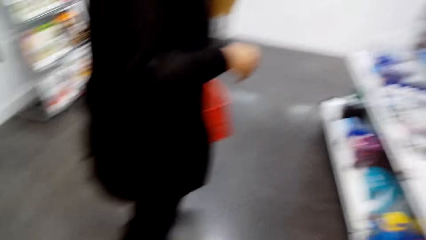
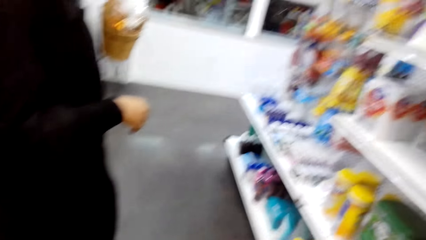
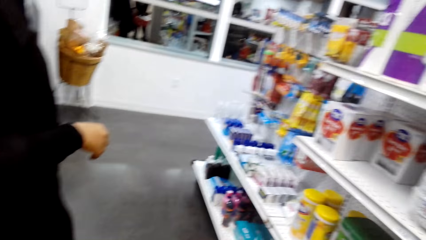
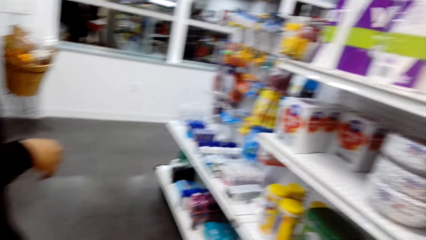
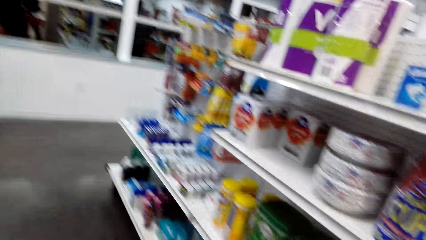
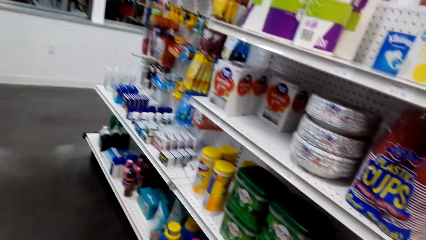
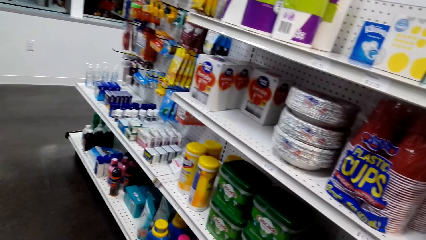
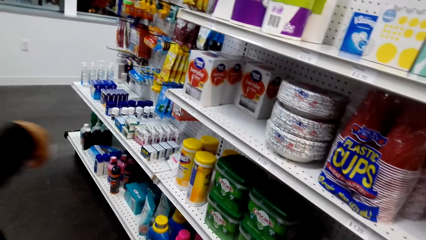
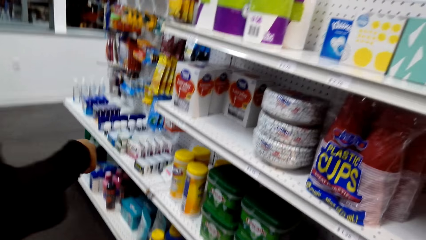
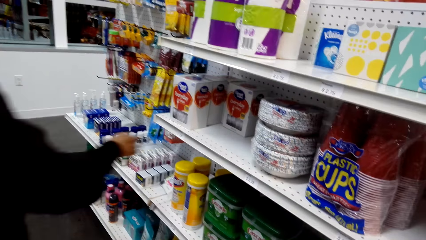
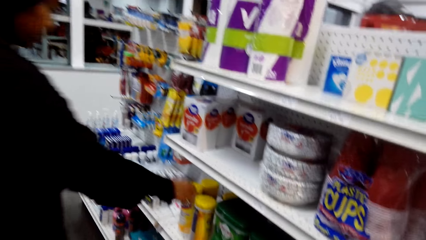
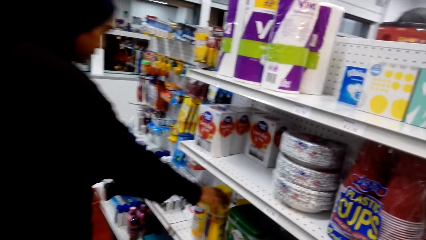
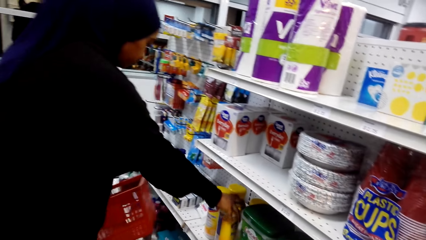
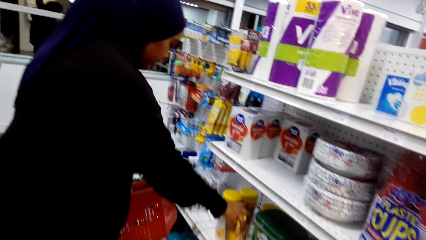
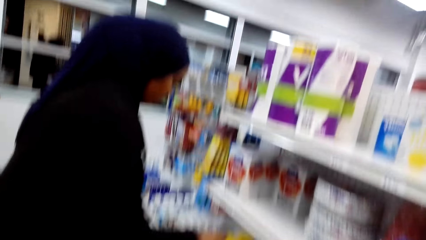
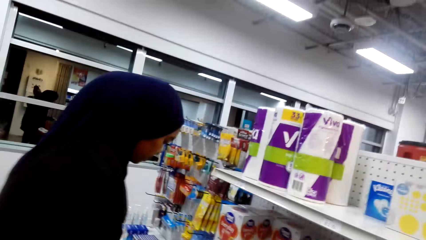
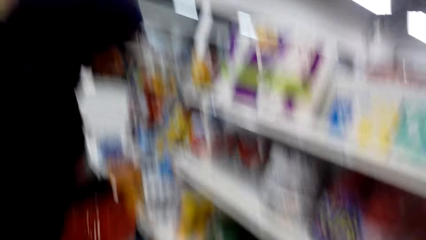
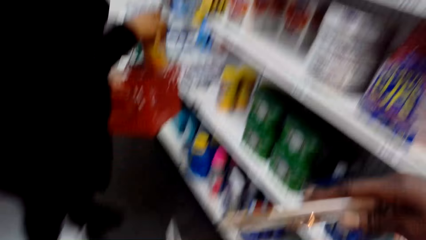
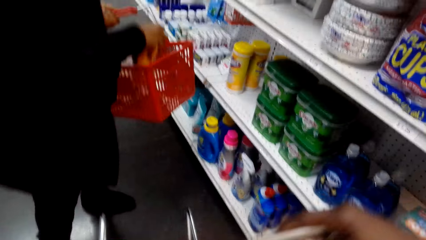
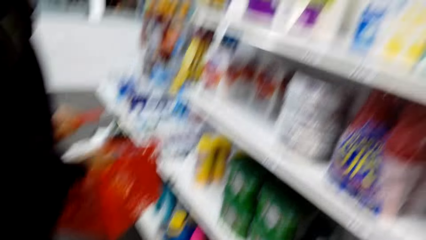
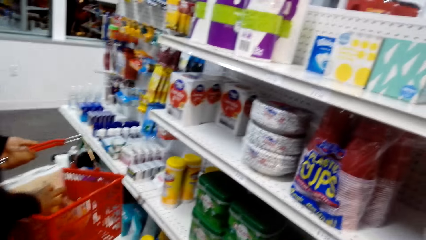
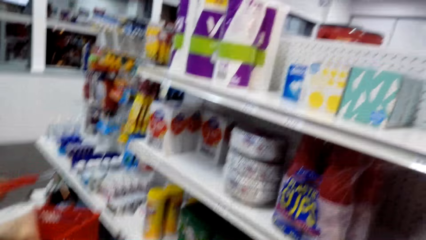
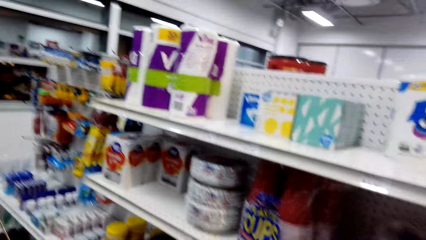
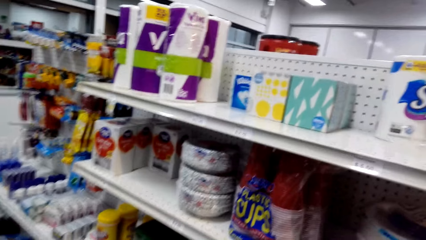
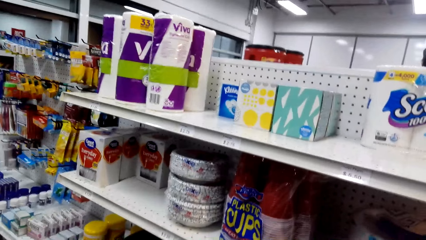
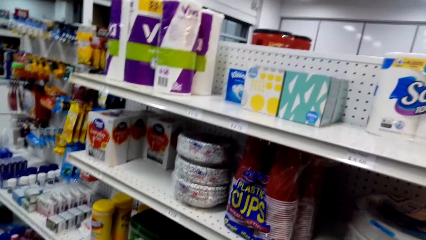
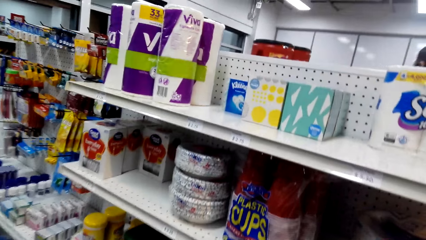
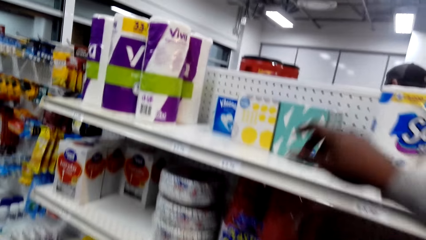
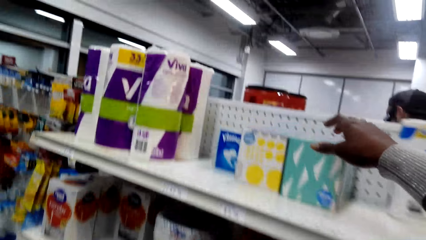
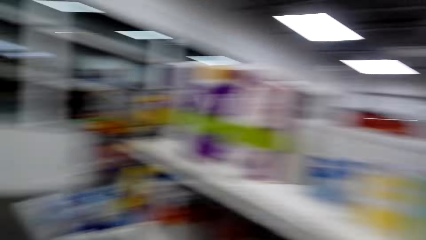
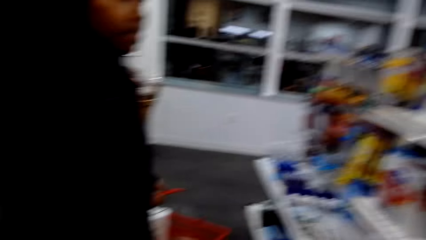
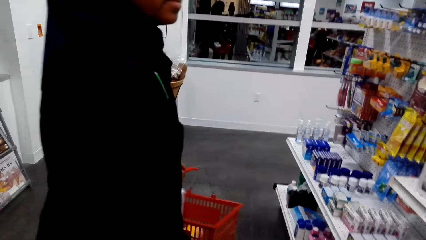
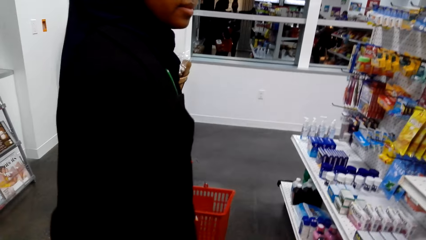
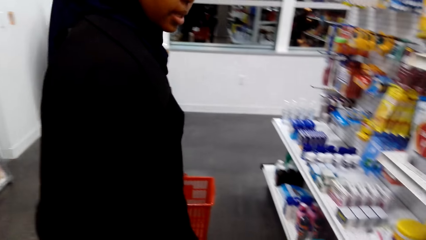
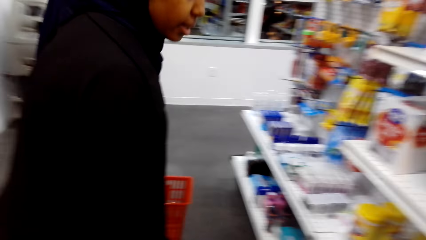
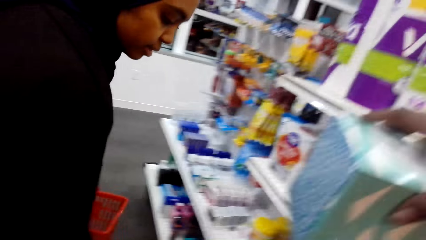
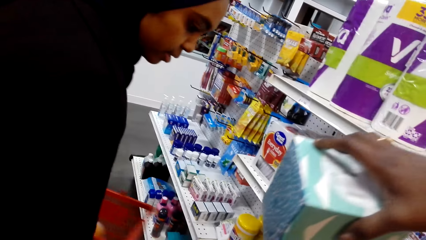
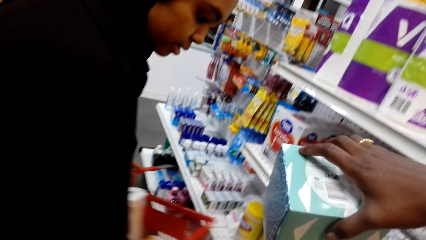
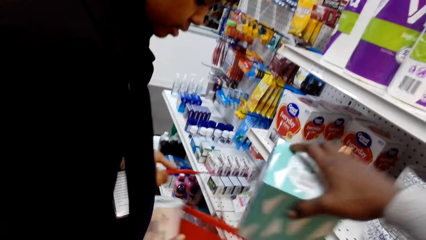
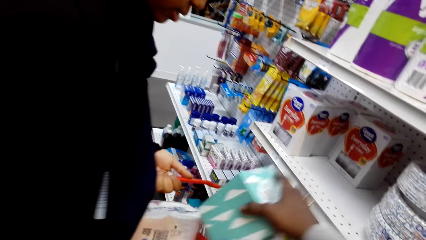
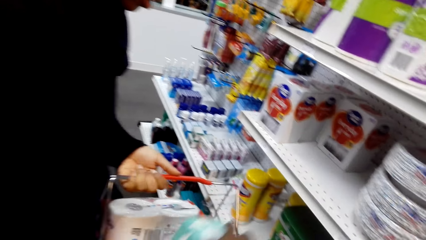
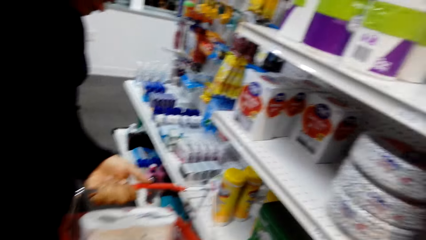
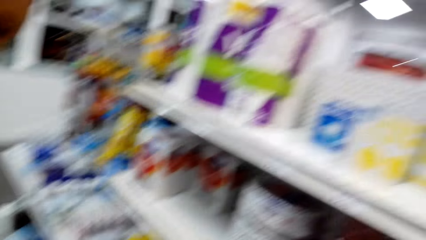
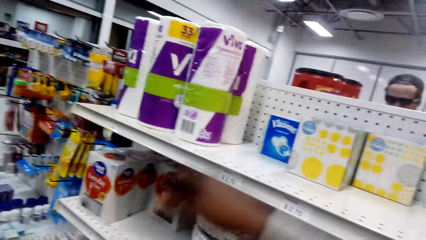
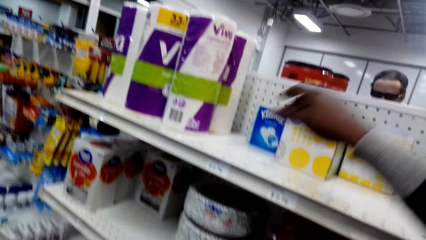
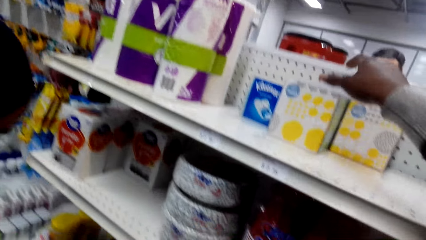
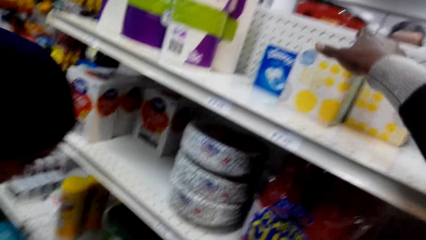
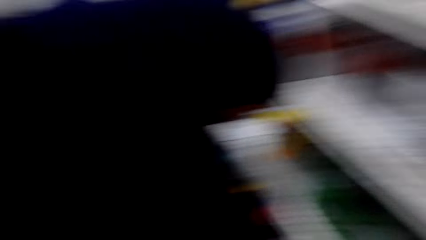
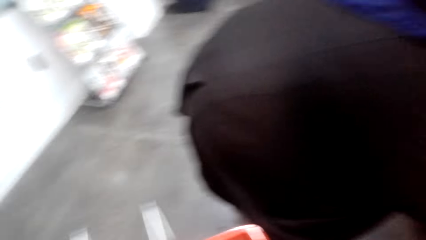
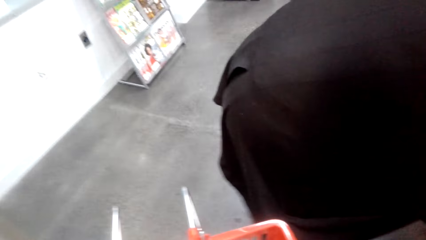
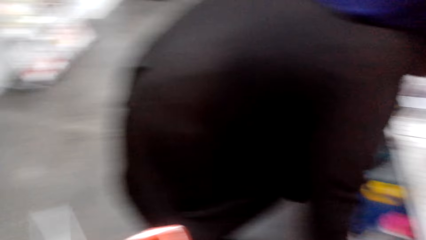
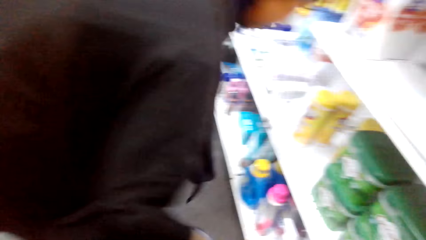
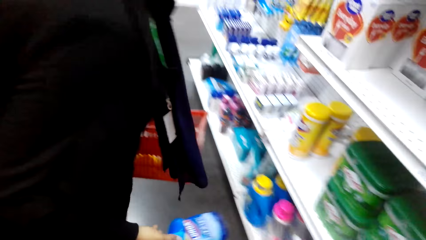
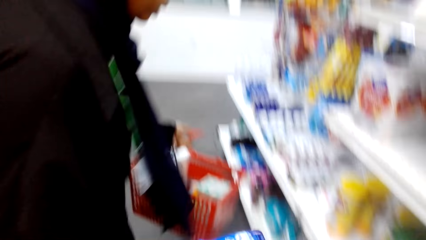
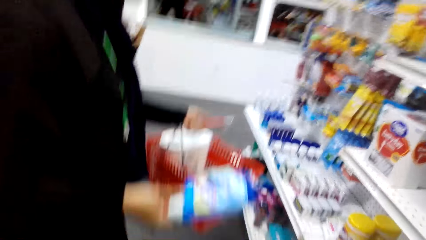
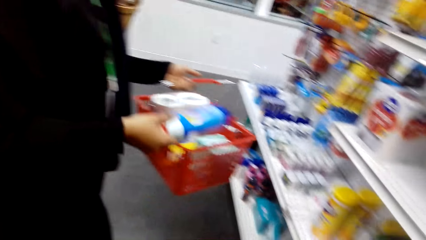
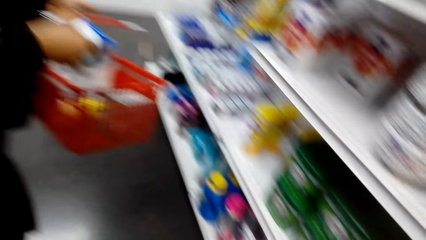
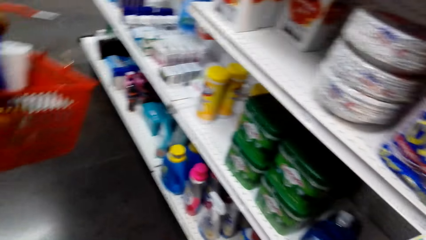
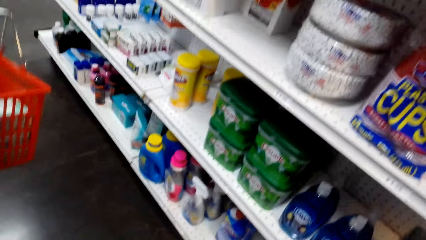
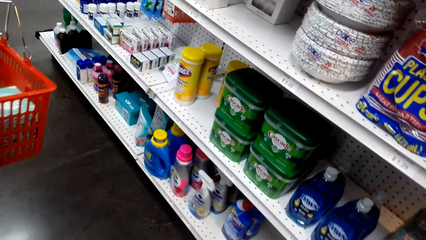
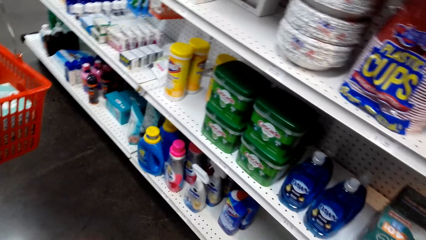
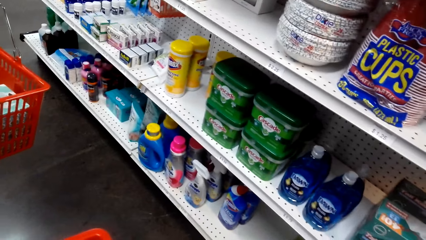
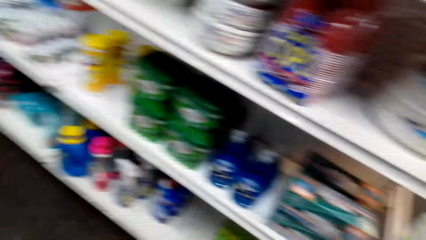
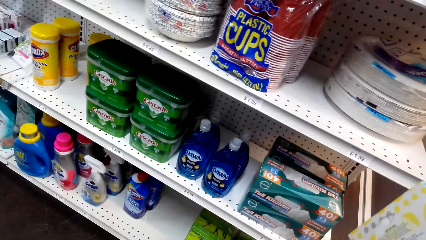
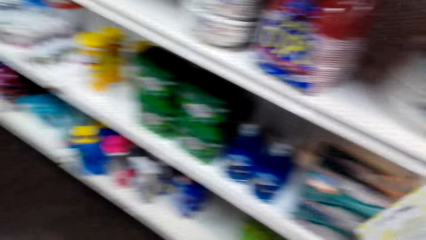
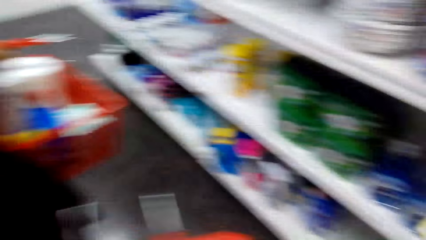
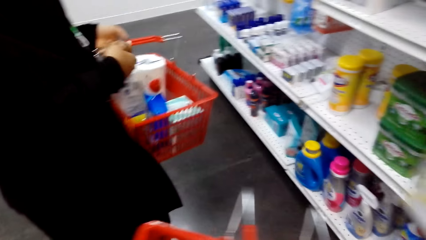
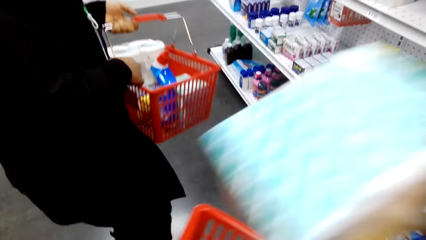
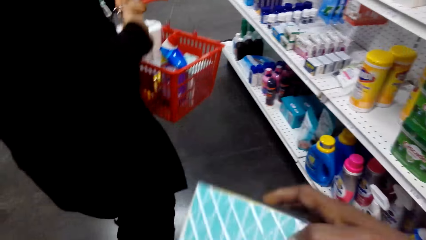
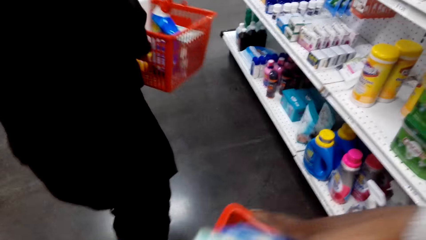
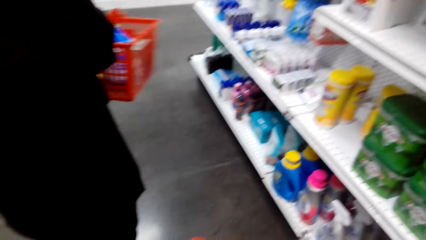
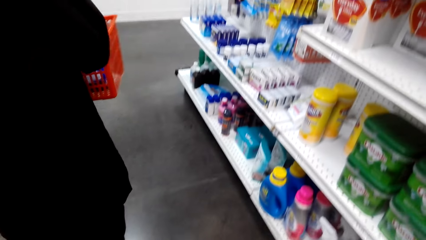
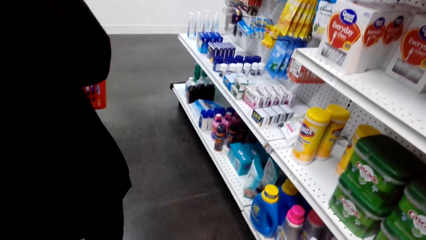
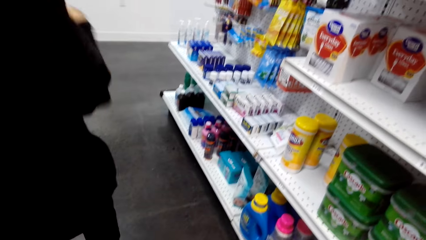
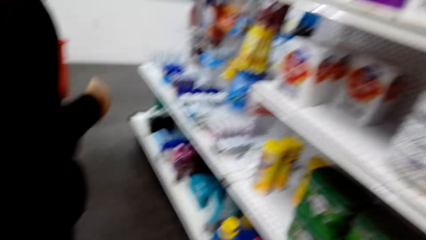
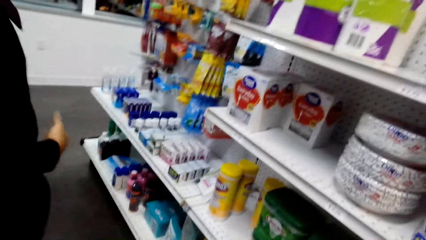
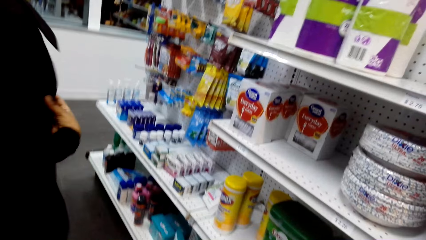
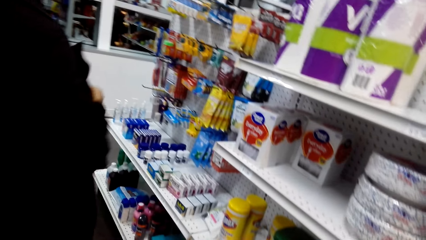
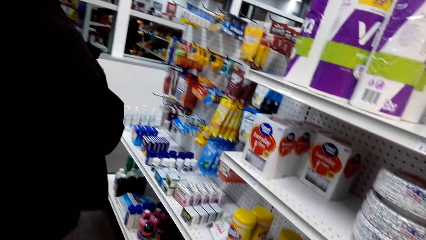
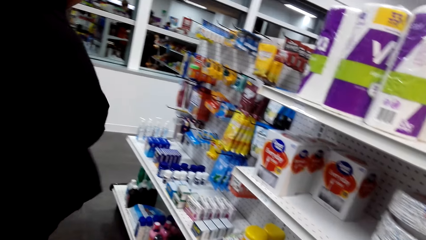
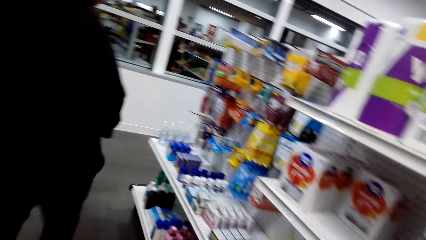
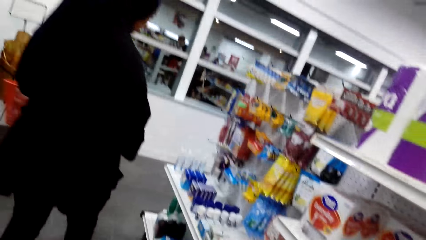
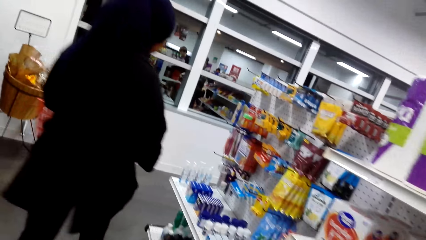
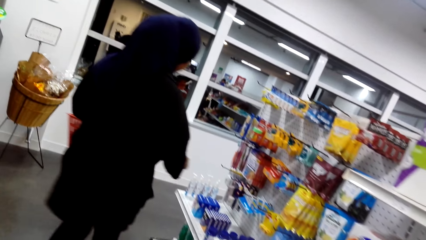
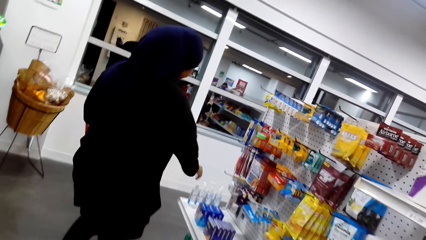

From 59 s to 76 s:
A lady picks up something. The lady puts something to the shopping tray. The camera wearer picks a box of tissue. They put something to the shopping tray. They pick the box of tissue. The lady puts something to the shopping tray. The camera wearer puts the box of tissue to the shopping tray.
